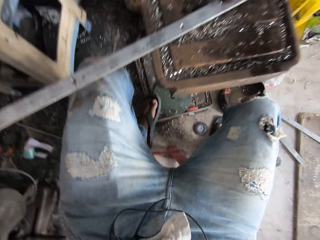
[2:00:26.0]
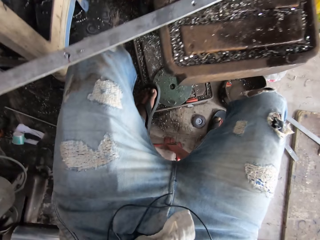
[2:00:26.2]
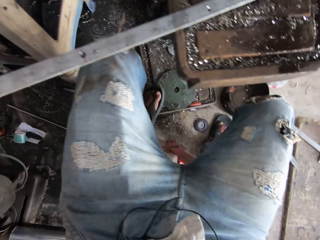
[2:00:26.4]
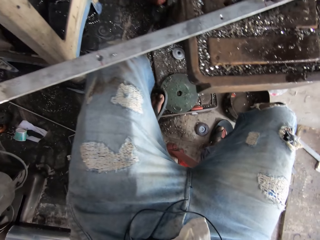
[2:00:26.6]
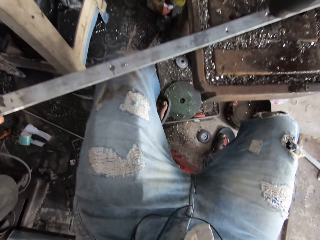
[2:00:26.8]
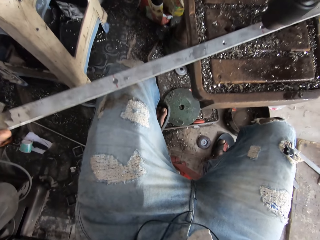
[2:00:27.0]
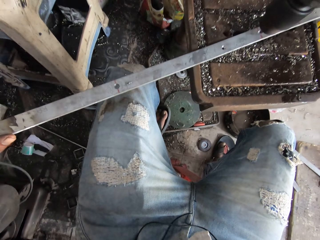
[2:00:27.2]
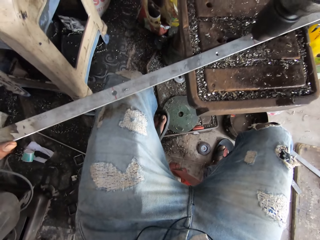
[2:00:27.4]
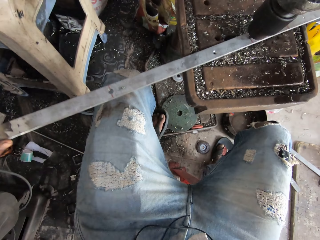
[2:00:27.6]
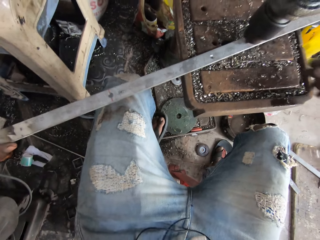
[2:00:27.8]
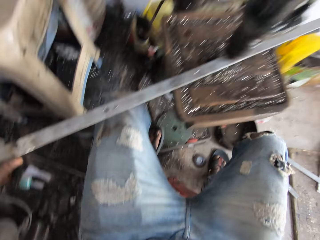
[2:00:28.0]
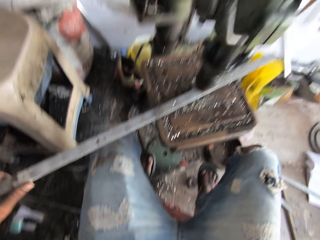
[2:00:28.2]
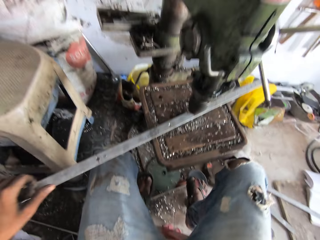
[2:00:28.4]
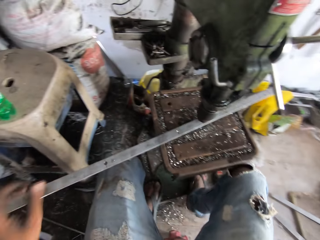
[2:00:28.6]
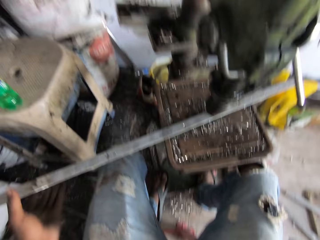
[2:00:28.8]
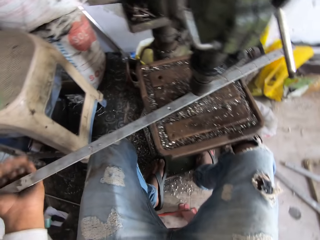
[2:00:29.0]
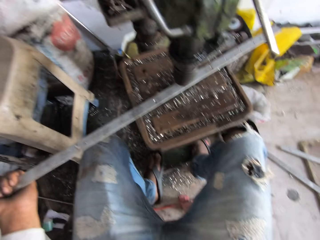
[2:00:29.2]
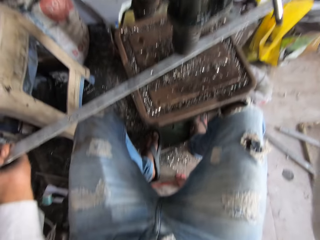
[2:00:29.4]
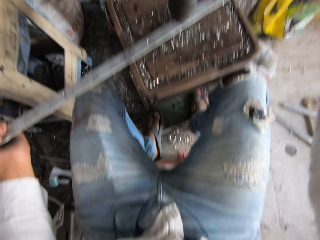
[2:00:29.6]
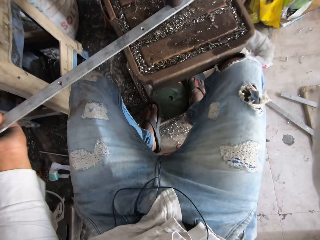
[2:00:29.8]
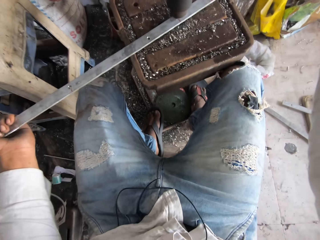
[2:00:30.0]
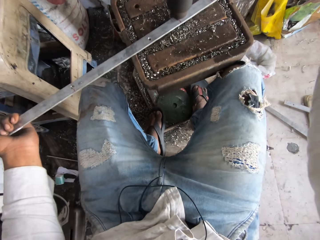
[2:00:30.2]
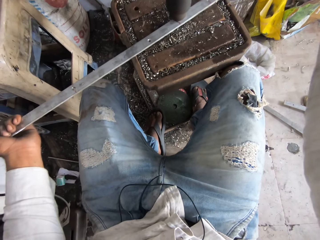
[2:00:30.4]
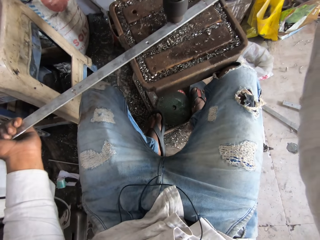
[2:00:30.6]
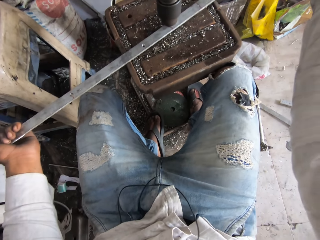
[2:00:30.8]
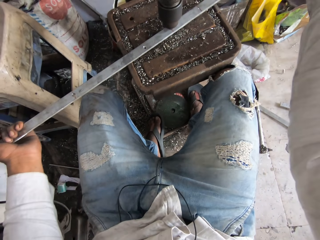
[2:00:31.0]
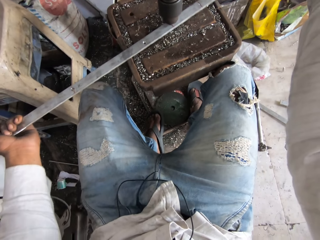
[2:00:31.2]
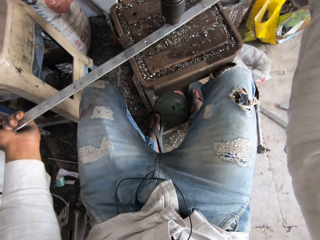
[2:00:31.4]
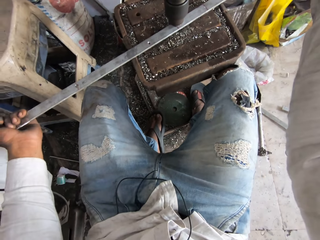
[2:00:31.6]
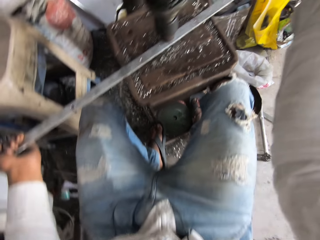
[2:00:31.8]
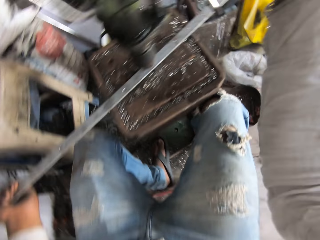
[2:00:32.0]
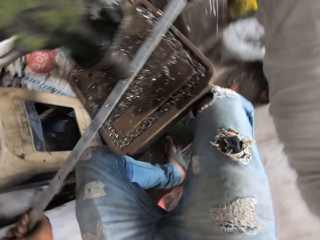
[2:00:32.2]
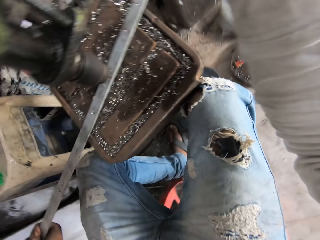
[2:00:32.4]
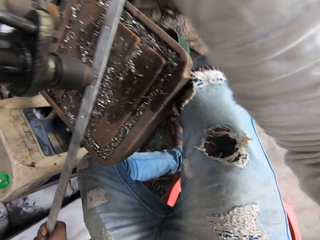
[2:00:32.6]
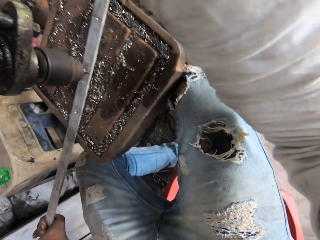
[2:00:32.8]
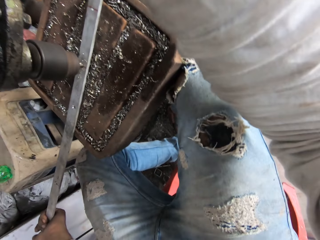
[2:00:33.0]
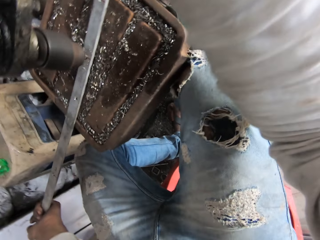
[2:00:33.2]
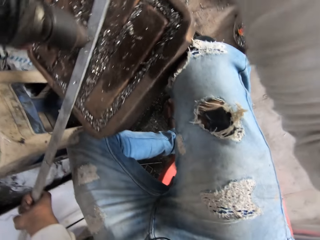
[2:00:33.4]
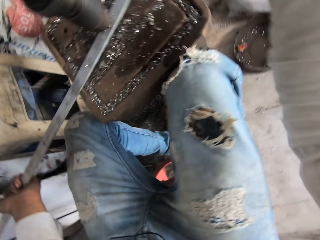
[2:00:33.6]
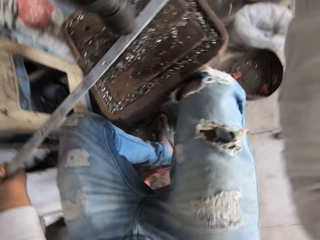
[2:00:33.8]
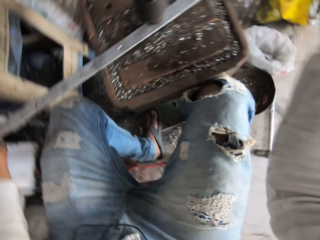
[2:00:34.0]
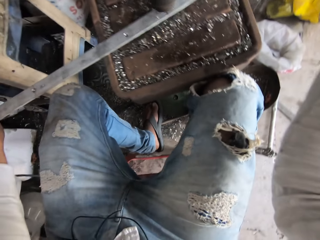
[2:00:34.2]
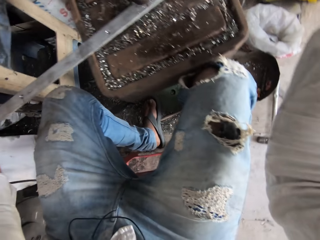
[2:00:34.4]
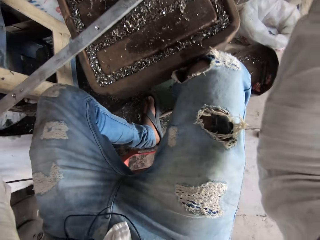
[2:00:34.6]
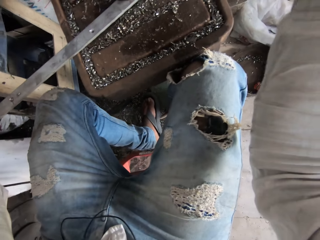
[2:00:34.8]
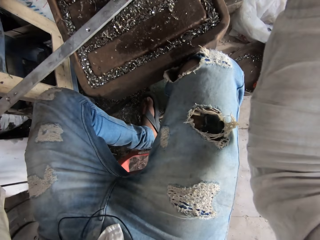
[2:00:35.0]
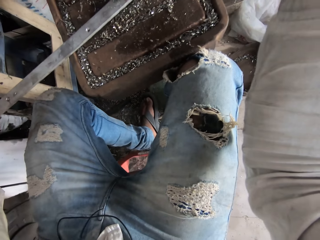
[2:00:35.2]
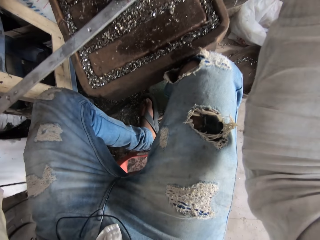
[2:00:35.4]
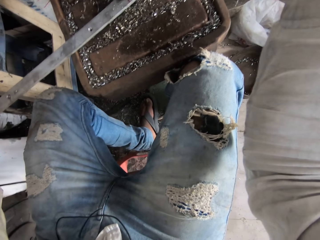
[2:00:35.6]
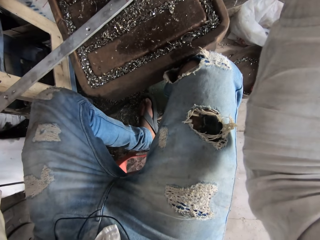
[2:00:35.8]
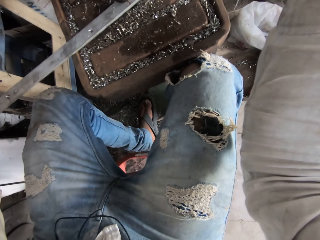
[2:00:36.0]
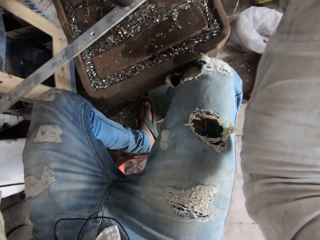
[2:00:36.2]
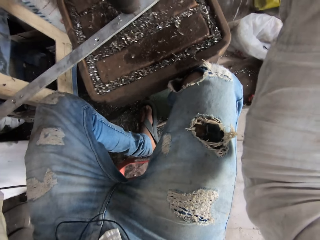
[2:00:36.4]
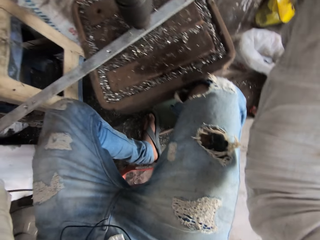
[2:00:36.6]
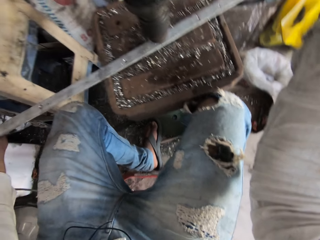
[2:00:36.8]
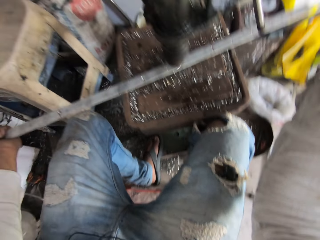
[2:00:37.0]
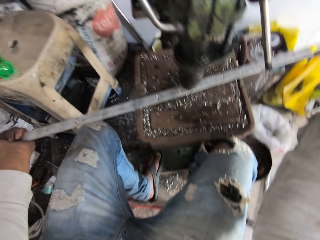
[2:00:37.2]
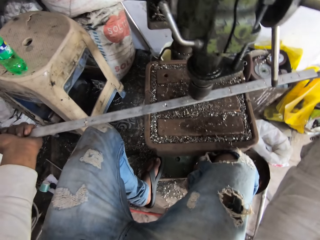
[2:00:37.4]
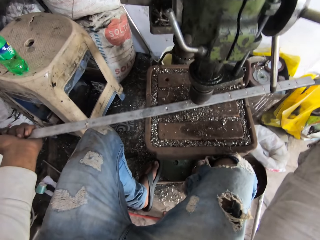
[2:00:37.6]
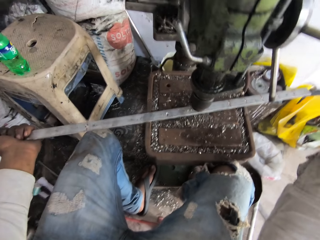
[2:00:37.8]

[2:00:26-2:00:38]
The camera wearer steps on the machine. They make a hole in the metal bar.

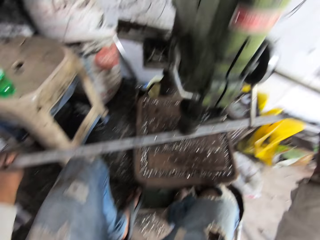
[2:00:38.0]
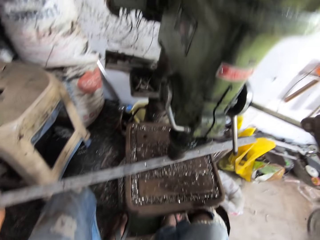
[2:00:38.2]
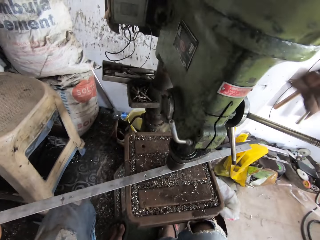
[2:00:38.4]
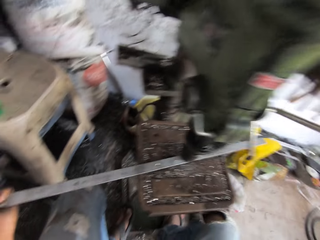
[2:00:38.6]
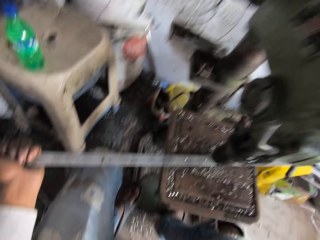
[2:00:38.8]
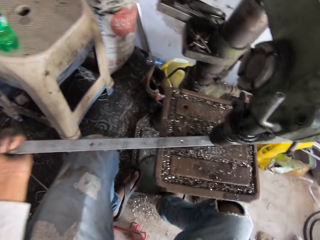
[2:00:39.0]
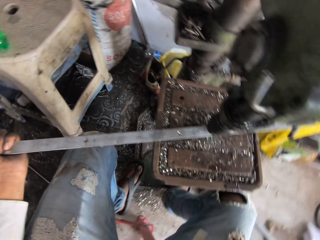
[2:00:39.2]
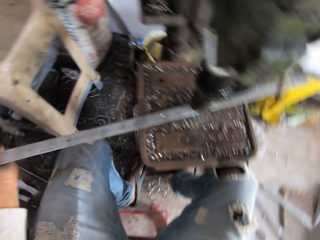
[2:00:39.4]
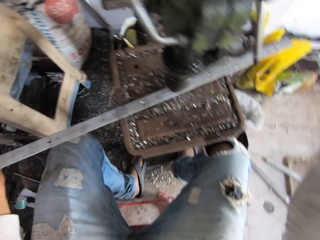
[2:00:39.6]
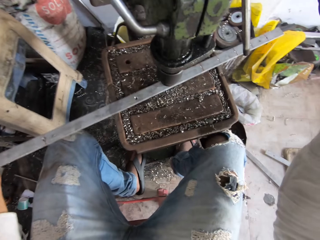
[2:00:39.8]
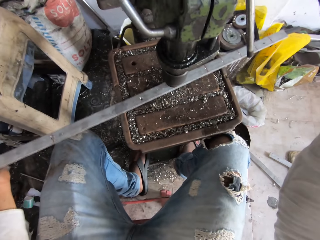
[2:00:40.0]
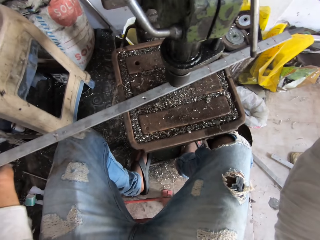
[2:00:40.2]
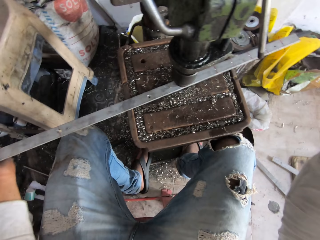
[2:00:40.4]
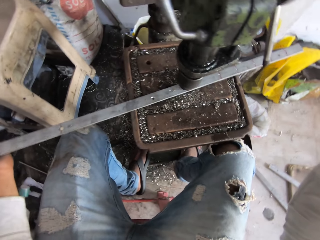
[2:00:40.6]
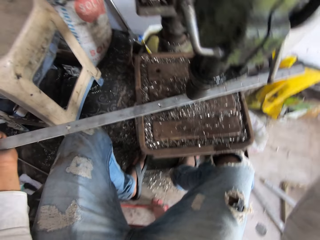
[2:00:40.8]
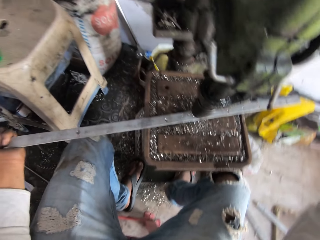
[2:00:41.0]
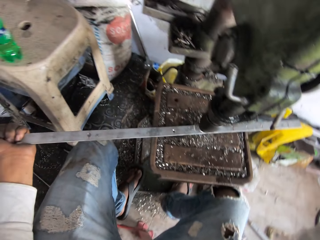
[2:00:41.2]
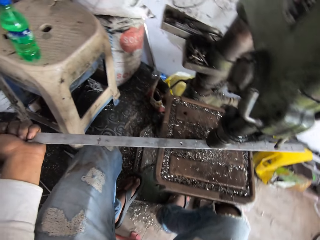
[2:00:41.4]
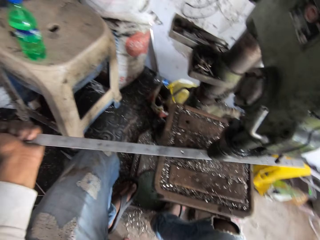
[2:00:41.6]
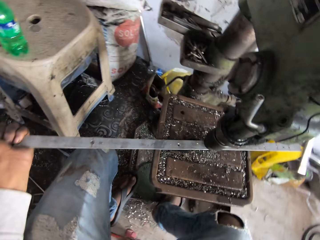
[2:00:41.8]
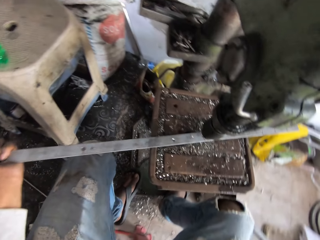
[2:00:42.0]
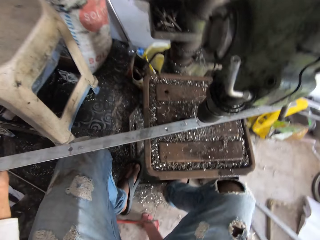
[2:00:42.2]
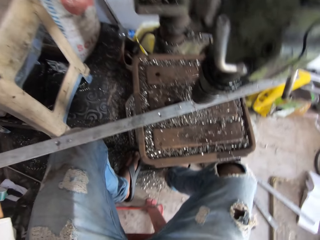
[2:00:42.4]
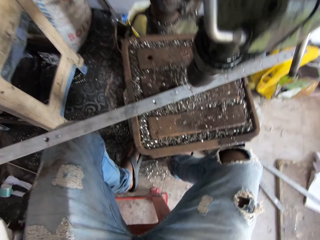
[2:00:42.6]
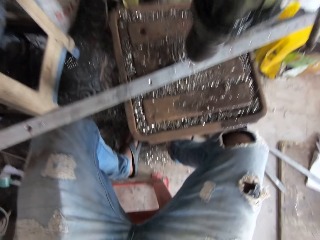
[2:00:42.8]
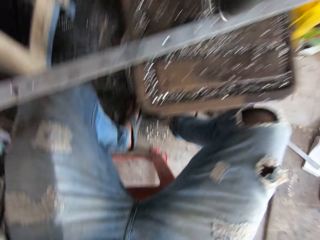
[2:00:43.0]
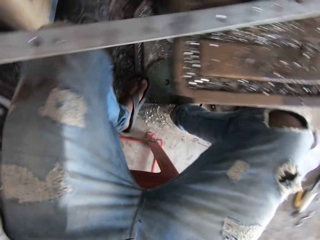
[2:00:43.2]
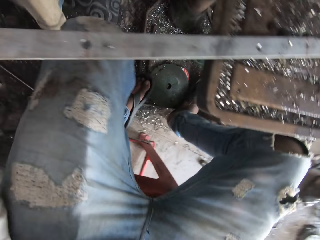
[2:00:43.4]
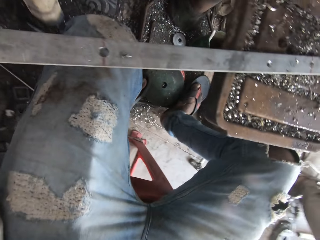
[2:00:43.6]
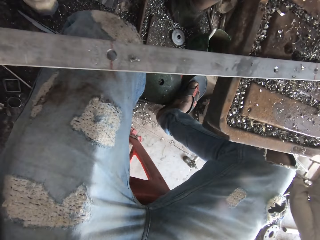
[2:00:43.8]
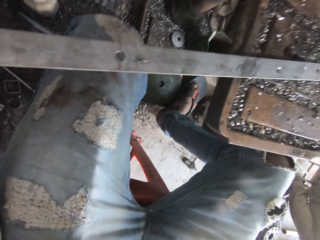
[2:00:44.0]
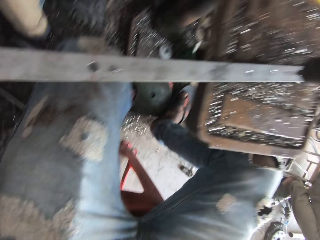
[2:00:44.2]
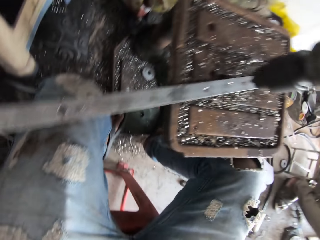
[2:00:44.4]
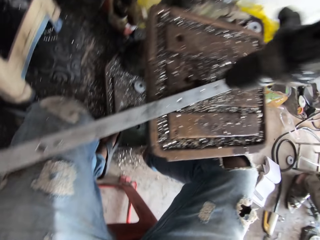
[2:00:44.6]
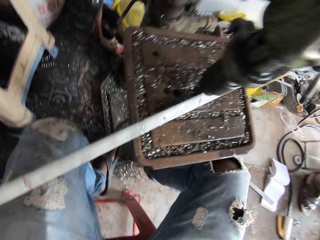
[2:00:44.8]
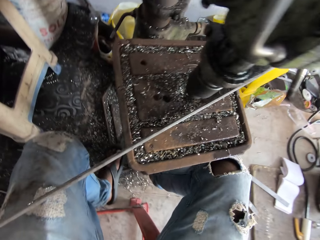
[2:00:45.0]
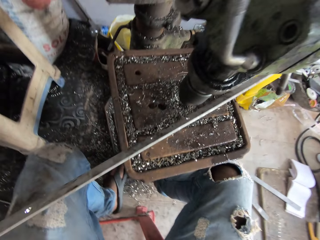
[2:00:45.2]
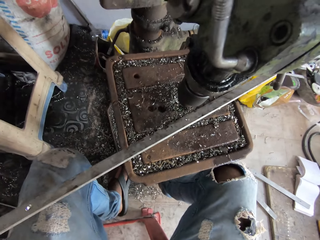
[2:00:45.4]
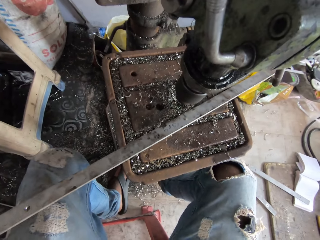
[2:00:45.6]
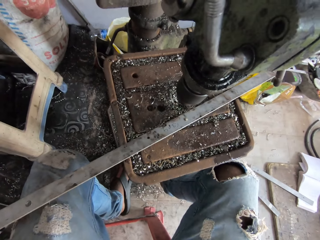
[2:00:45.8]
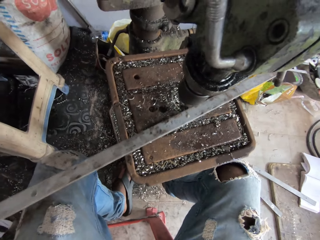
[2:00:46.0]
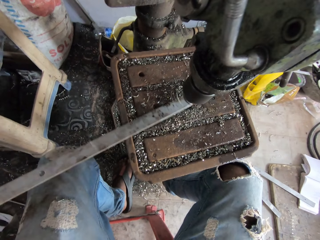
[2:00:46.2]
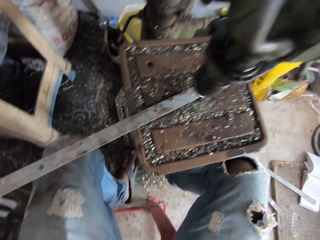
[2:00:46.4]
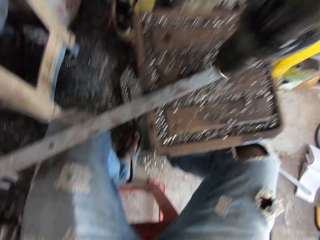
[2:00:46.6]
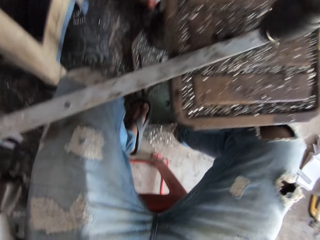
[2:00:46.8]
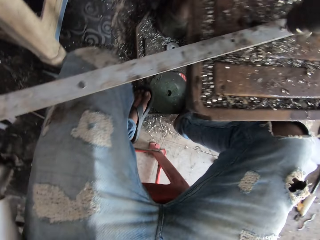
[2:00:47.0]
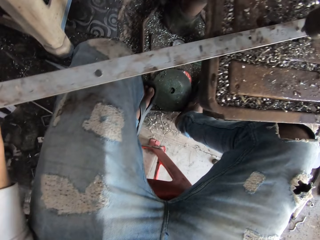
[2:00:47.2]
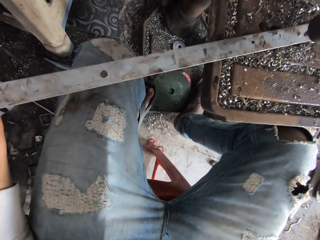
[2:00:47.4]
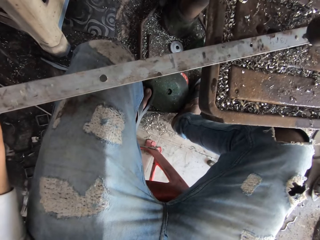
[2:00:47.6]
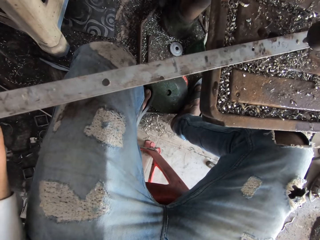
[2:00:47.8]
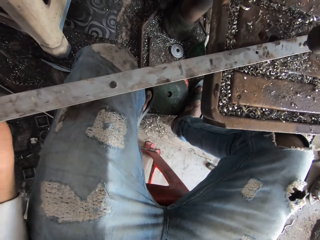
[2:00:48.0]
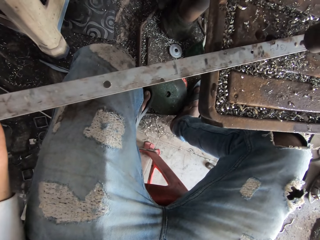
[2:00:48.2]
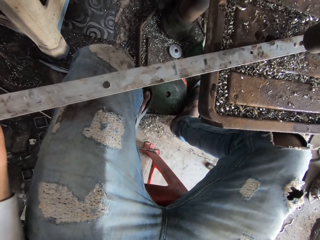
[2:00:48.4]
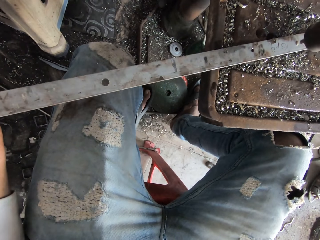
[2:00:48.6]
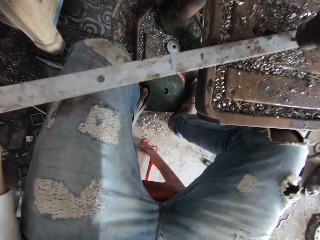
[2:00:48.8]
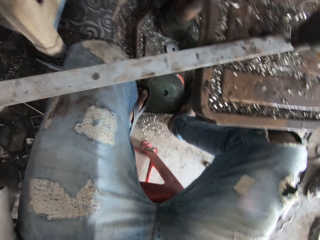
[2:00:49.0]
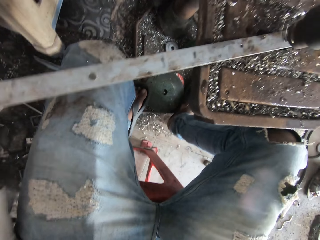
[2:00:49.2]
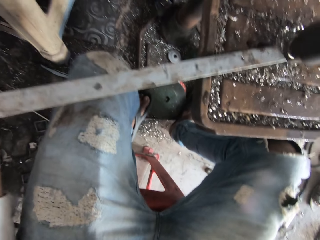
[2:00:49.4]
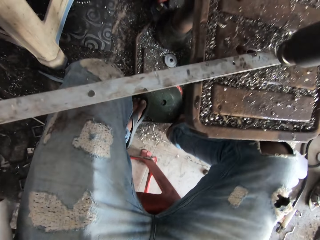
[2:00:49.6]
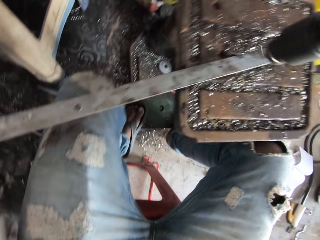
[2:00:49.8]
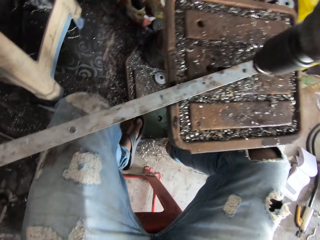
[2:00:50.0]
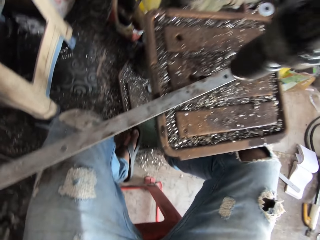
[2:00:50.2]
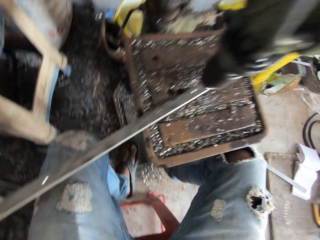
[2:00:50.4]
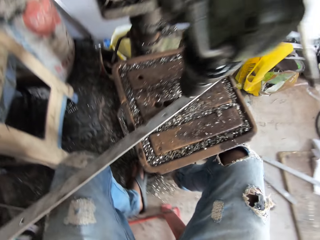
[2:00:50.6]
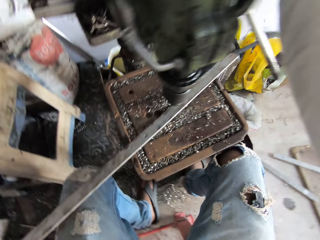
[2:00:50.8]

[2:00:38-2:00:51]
The camera wearer looks around. They remove the metal bar. They make a hole in the metal bar.
